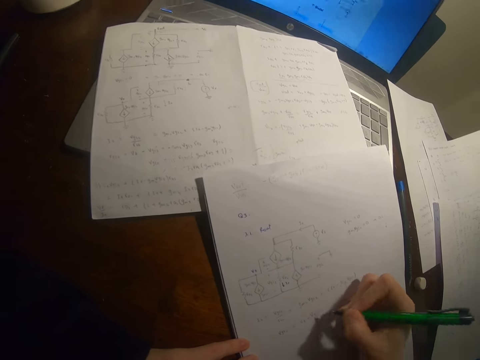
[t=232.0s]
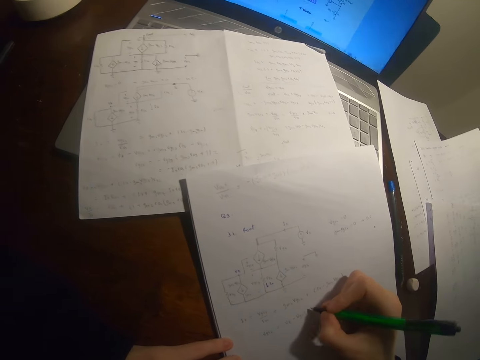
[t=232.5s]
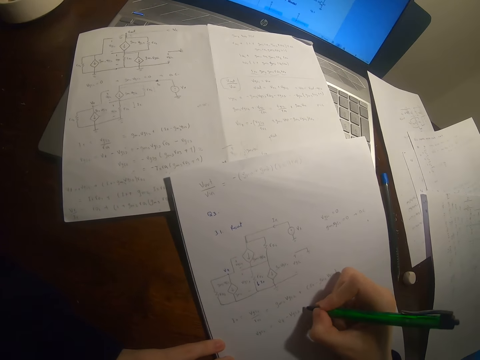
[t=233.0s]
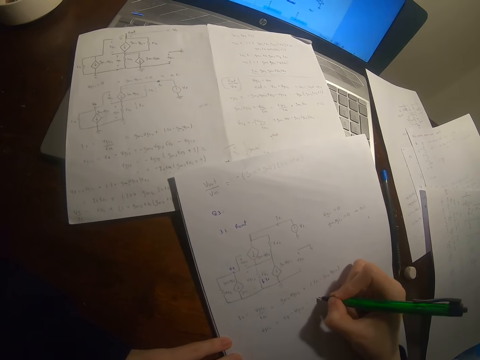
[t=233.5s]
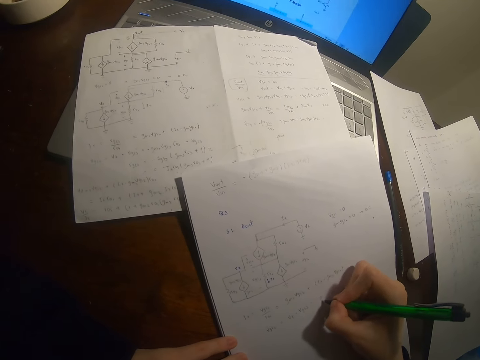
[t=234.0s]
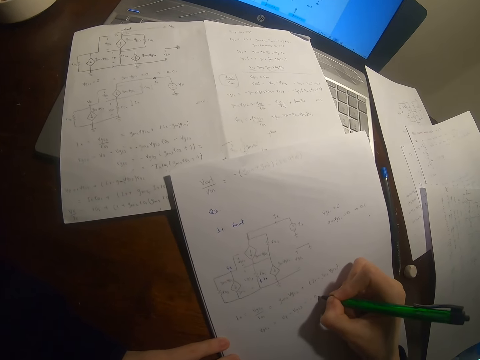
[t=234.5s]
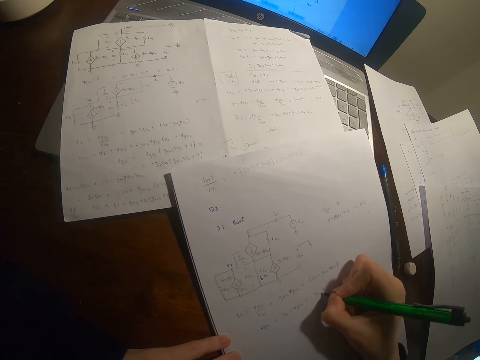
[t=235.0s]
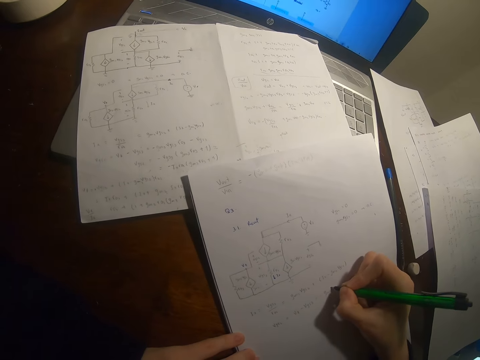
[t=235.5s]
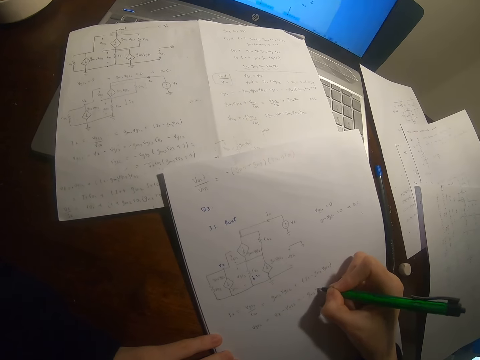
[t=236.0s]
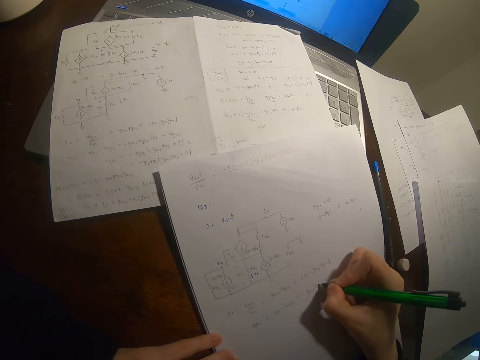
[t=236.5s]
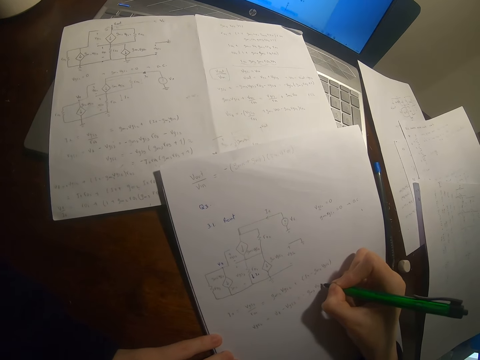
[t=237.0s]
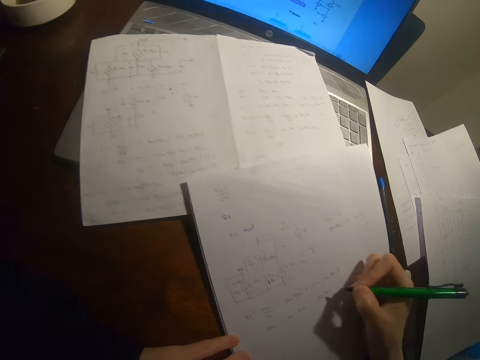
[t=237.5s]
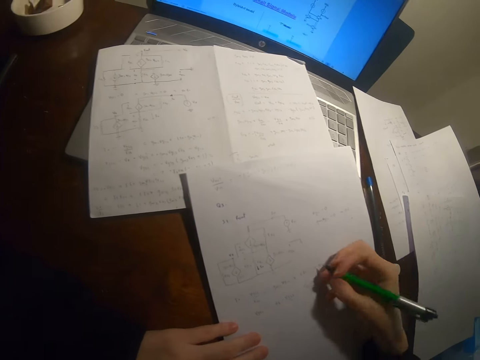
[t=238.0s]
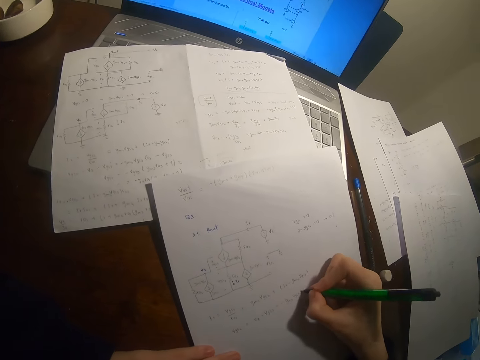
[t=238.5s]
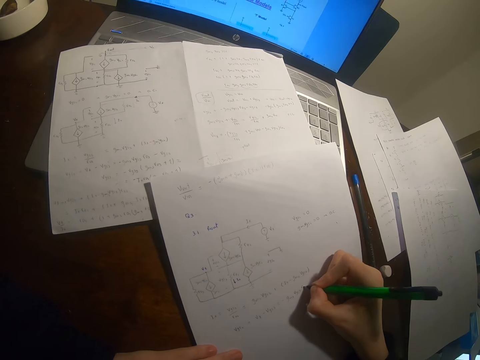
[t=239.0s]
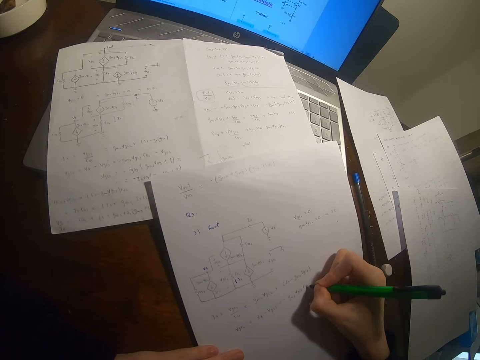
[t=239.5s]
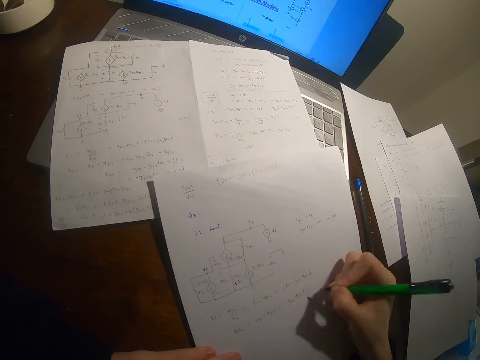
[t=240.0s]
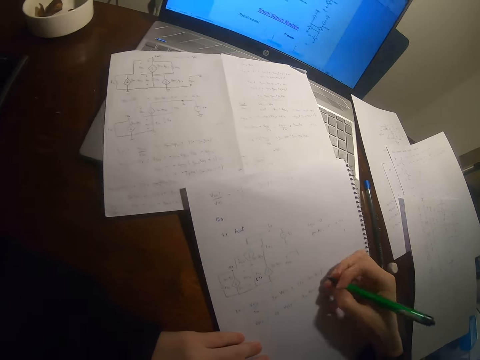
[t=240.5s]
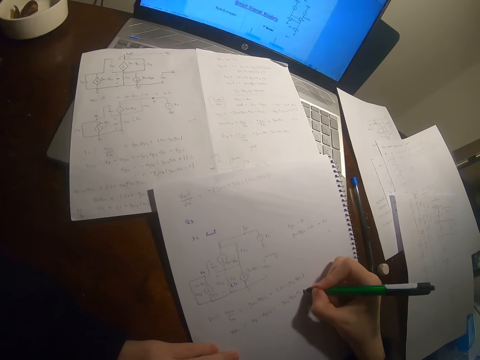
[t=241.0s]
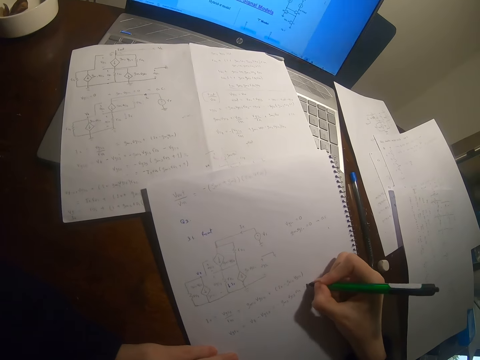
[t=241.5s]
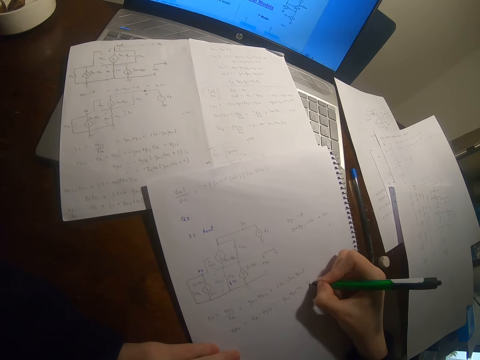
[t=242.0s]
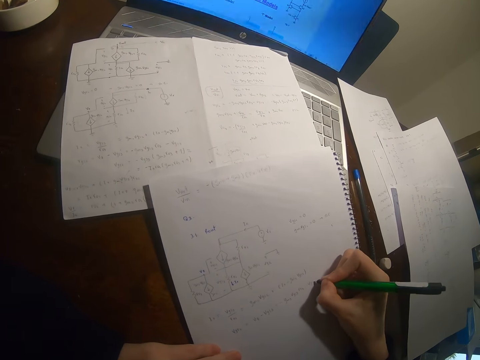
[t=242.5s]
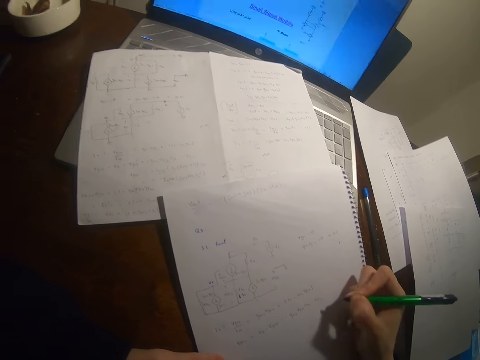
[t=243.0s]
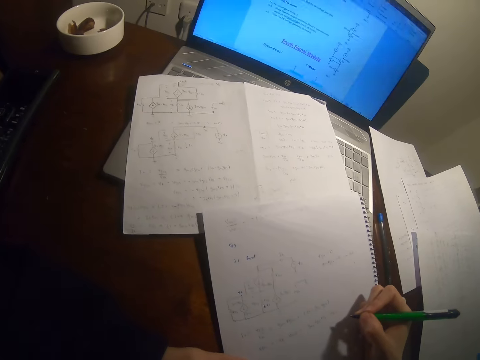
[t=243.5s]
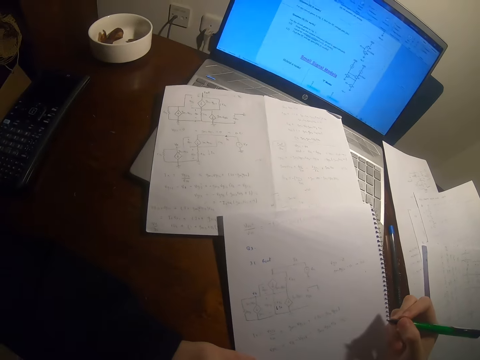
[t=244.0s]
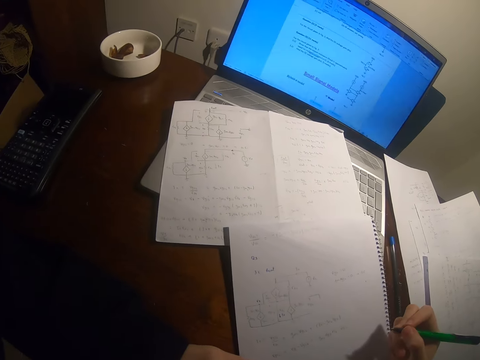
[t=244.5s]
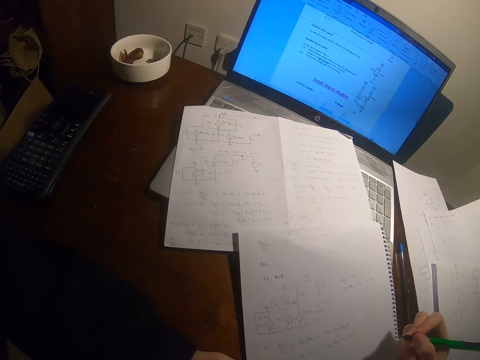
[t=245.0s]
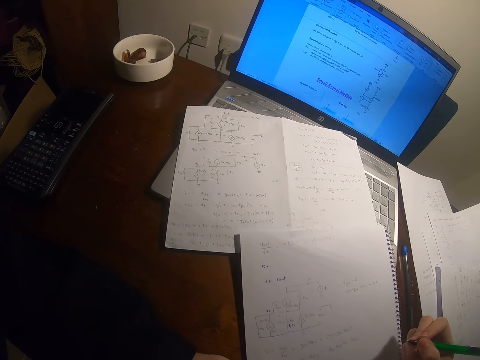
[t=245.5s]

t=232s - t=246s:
The camera wearer writes on the paper. They pause to write. They write on the paper. They write on the paper again.

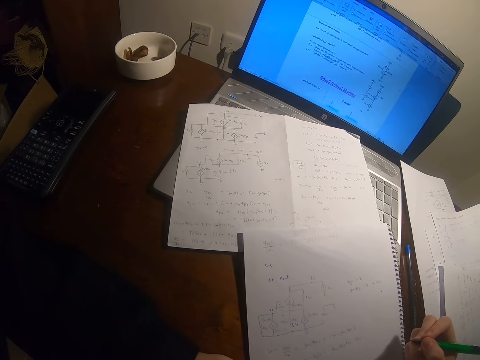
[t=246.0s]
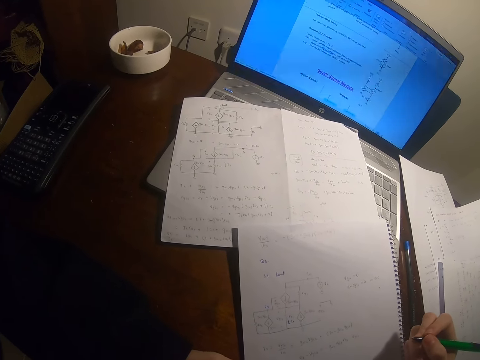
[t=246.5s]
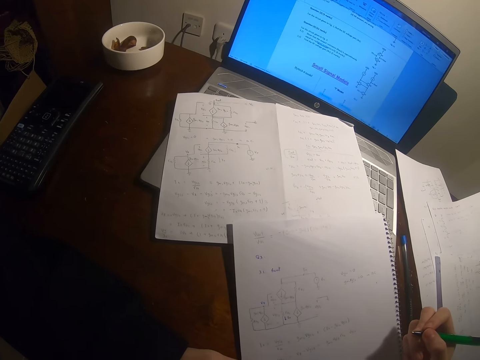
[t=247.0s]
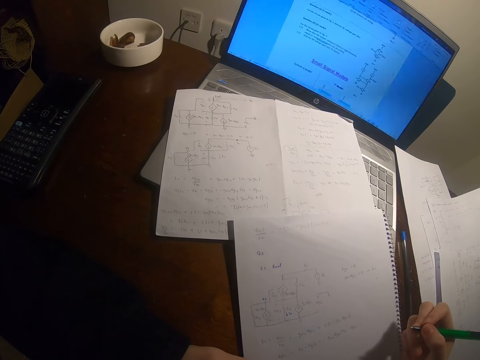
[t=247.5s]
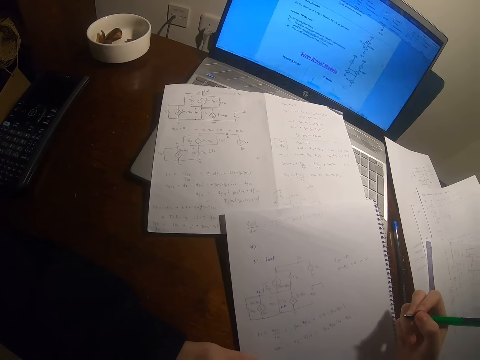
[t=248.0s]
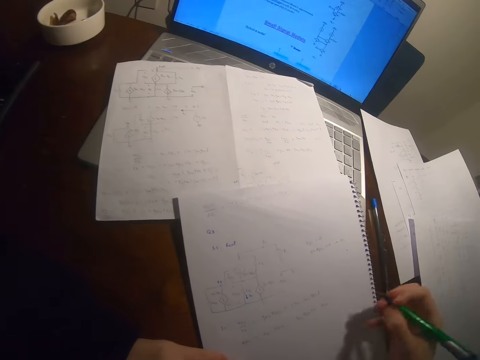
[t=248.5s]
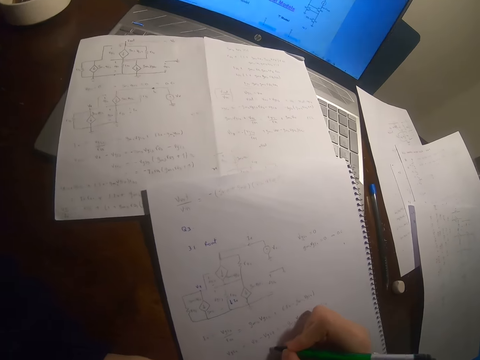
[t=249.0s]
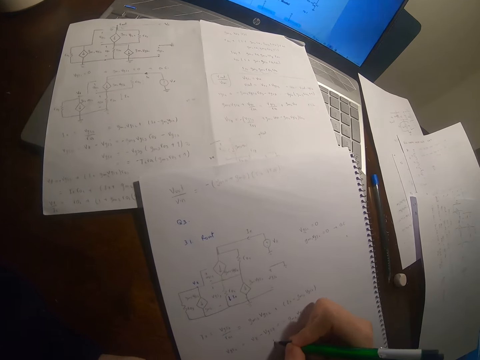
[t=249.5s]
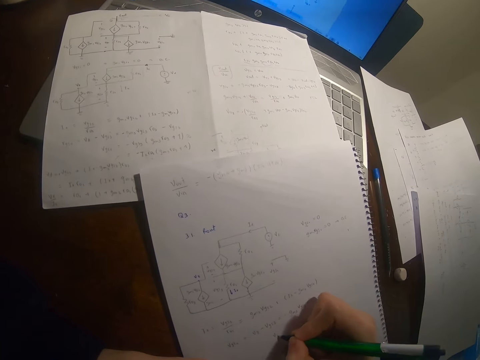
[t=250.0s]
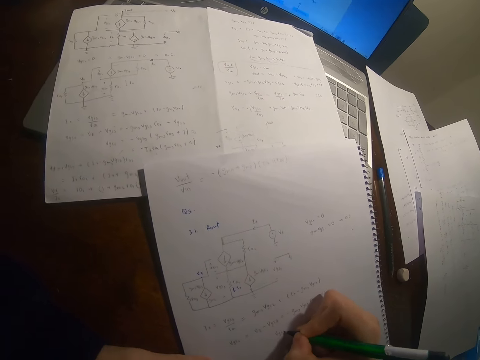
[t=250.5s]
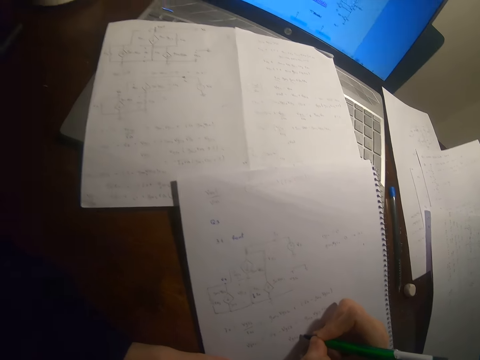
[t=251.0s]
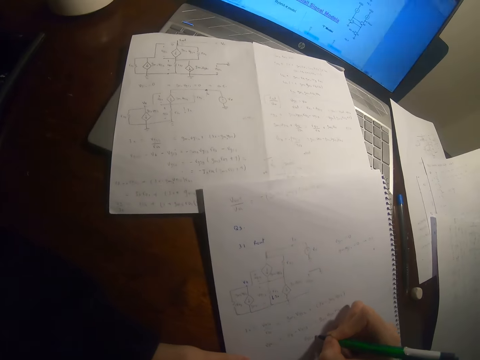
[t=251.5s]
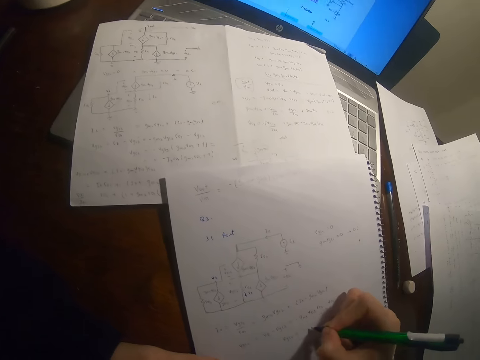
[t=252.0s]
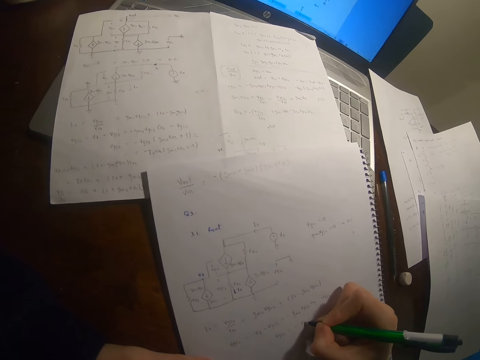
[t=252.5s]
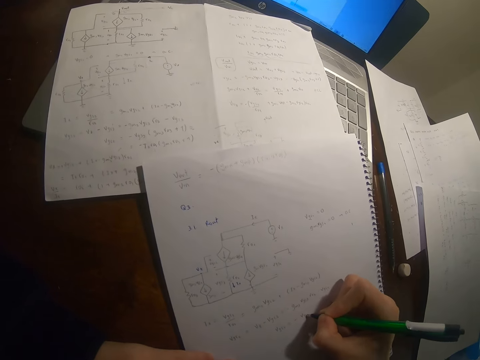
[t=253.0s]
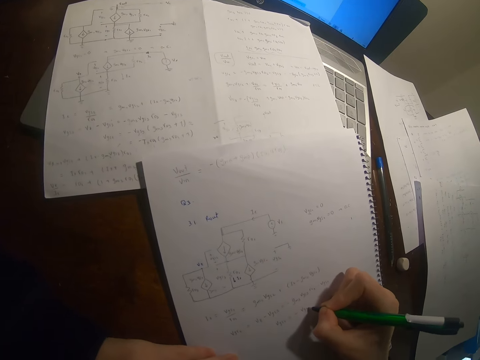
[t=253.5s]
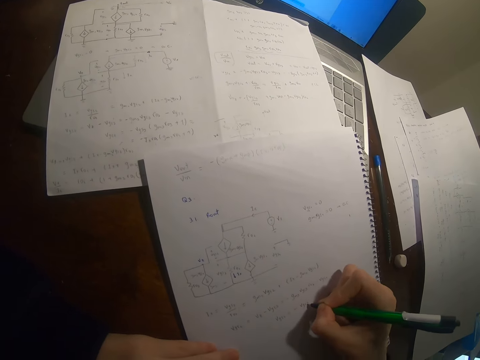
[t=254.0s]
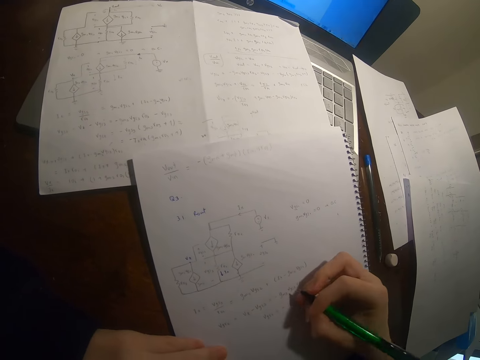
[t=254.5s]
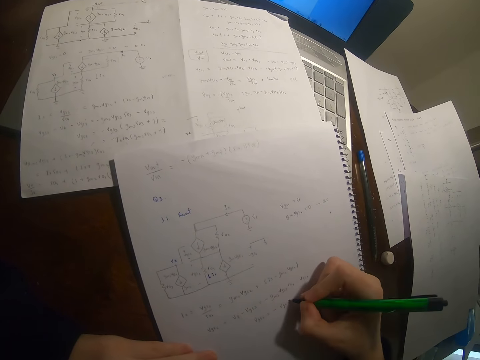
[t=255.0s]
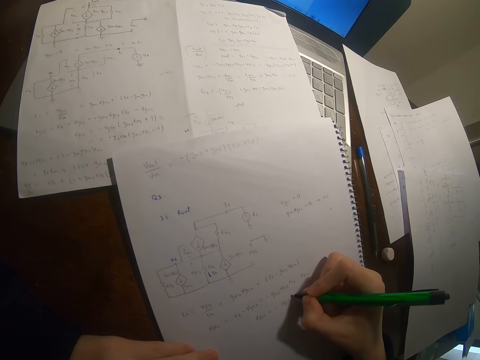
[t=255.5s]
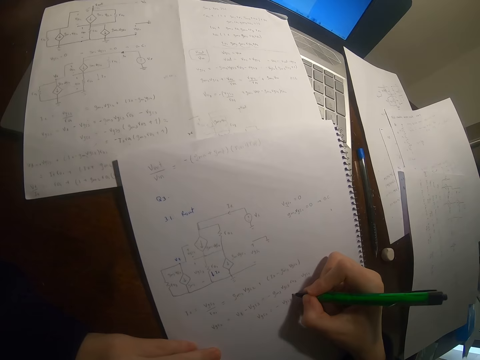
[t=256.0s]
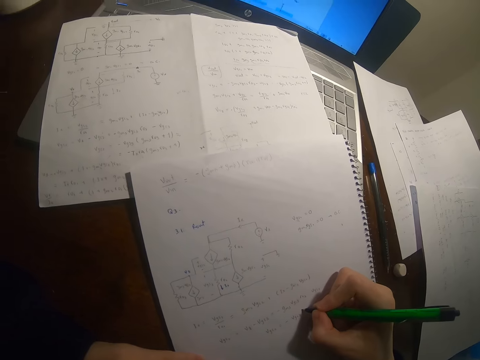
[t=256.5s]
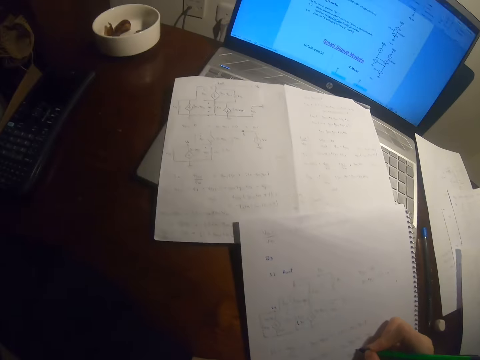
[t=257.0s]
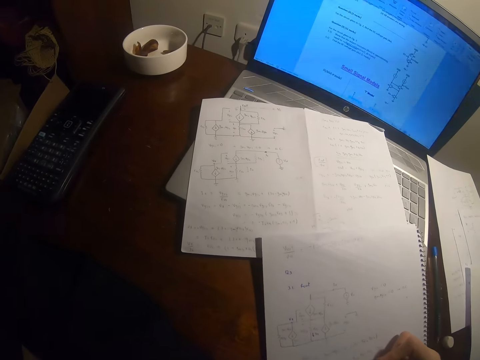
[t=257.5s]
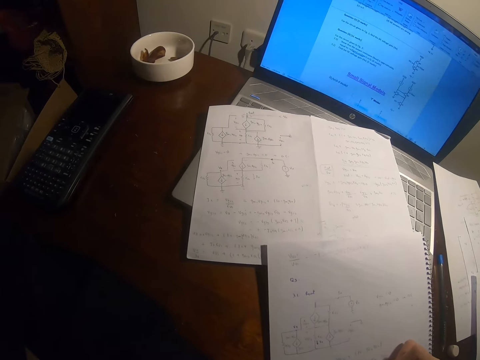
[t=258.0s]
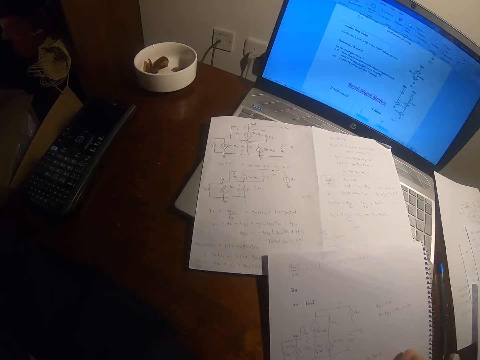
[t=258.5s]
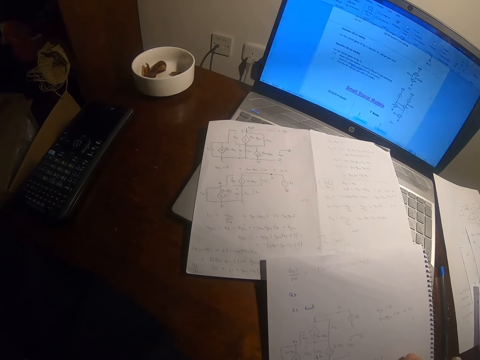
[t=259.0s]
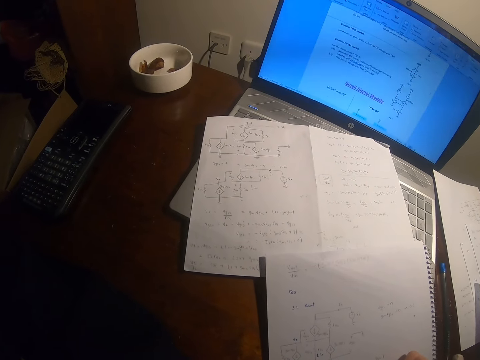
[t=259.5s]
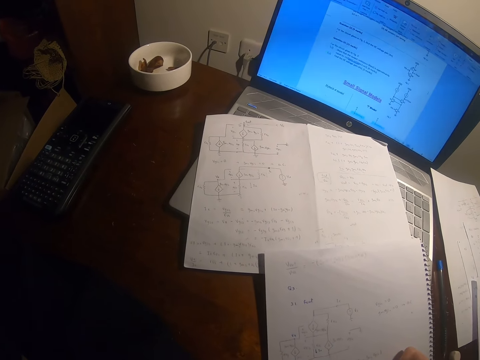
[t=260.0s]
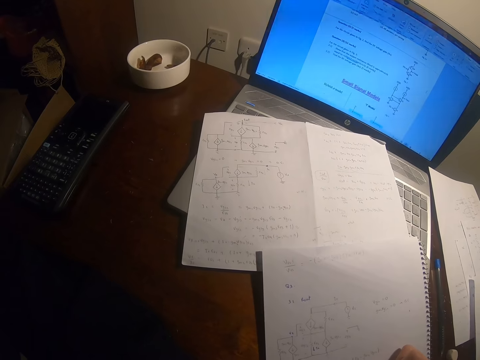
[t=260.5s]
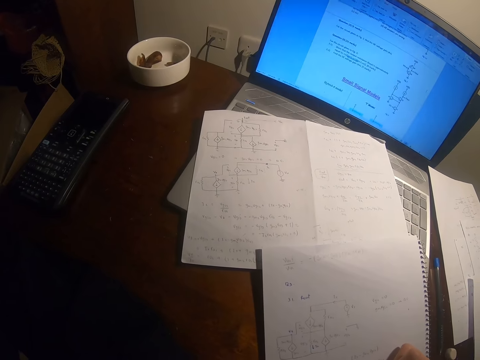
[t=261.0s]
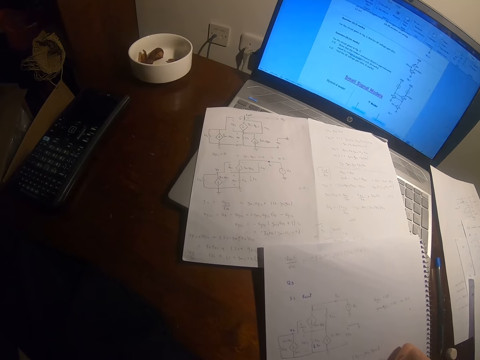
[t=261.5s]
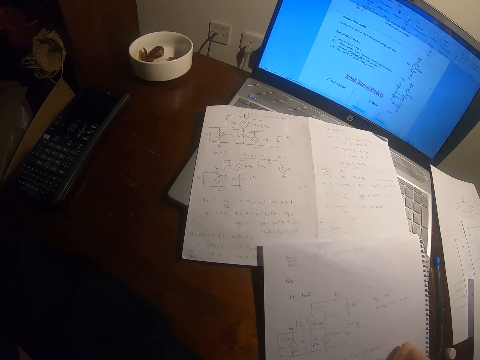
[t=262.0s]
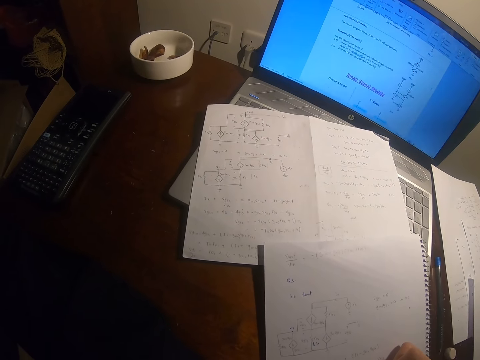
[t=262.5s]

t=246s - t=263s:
The camera wearer pauses to write. They write. They write on the paper. They pause to write.
